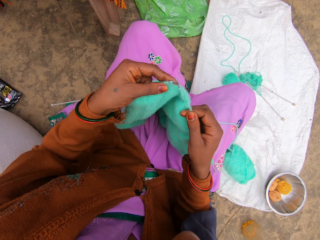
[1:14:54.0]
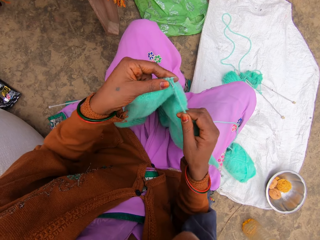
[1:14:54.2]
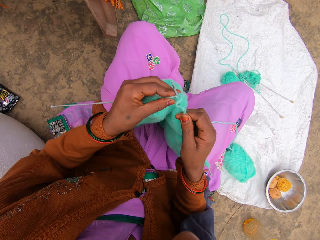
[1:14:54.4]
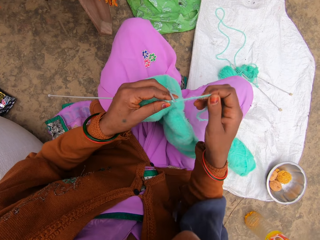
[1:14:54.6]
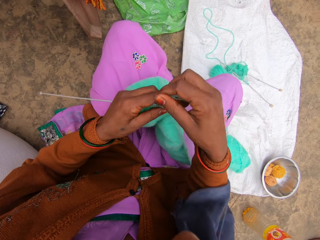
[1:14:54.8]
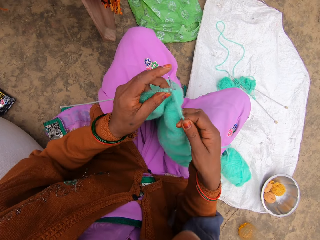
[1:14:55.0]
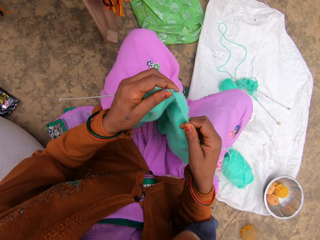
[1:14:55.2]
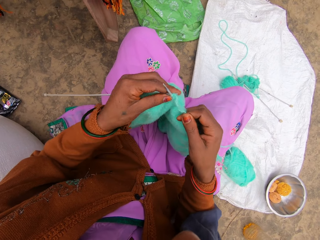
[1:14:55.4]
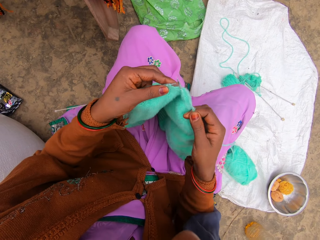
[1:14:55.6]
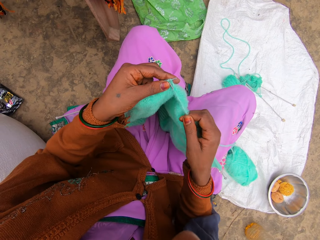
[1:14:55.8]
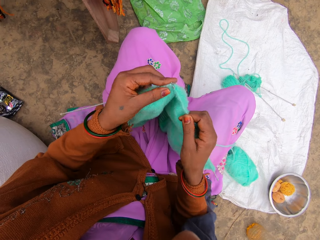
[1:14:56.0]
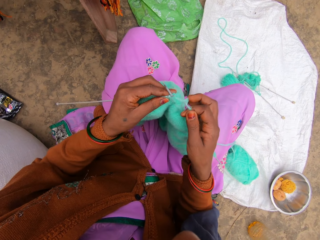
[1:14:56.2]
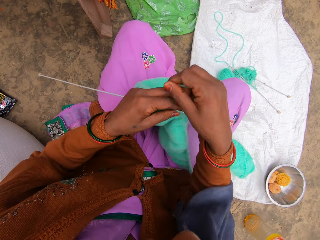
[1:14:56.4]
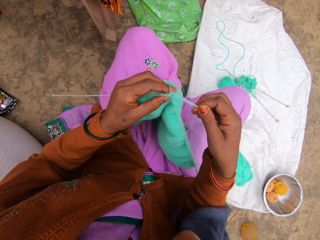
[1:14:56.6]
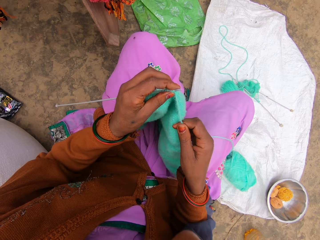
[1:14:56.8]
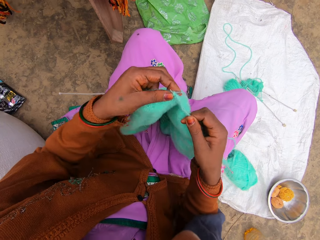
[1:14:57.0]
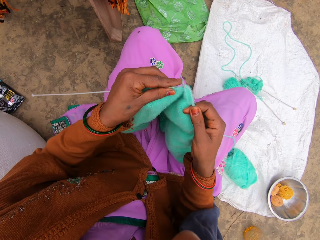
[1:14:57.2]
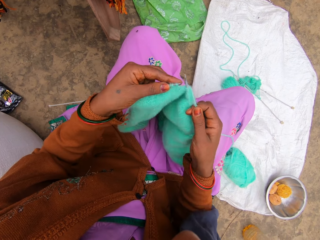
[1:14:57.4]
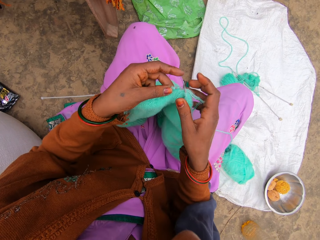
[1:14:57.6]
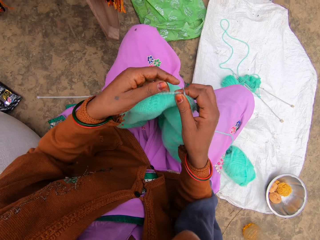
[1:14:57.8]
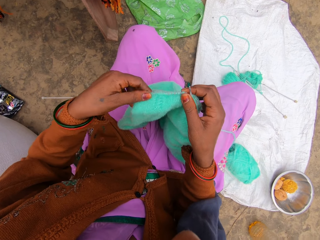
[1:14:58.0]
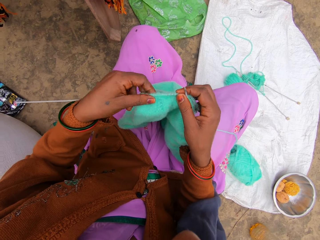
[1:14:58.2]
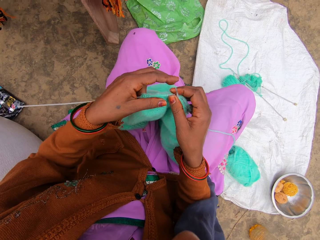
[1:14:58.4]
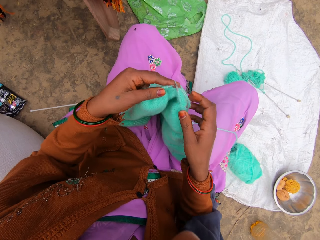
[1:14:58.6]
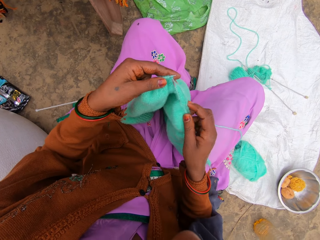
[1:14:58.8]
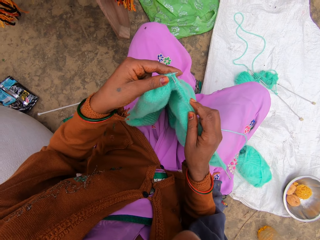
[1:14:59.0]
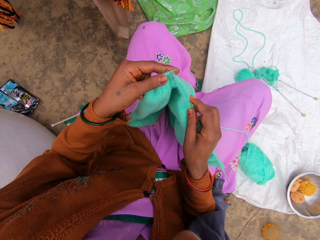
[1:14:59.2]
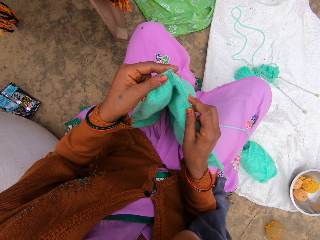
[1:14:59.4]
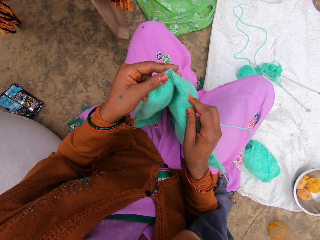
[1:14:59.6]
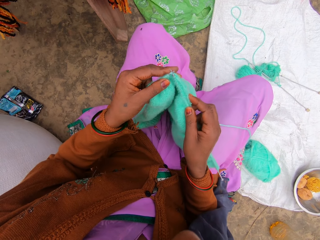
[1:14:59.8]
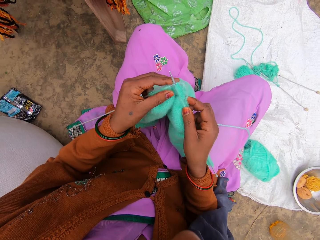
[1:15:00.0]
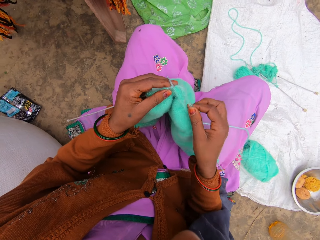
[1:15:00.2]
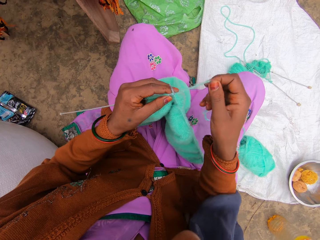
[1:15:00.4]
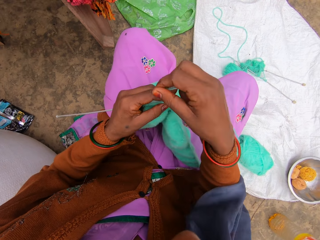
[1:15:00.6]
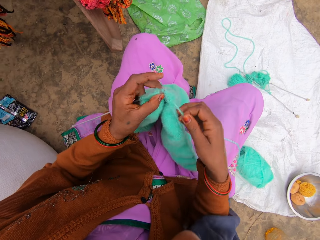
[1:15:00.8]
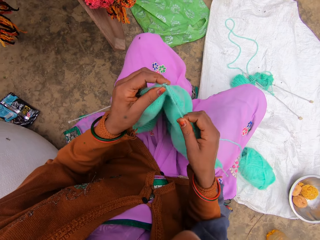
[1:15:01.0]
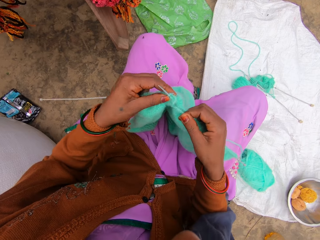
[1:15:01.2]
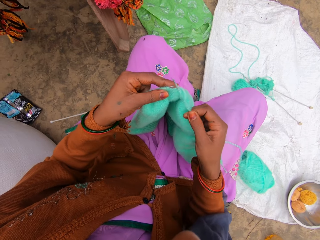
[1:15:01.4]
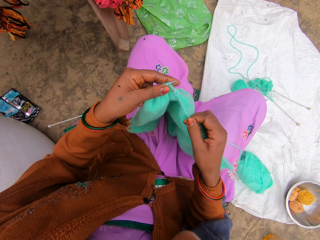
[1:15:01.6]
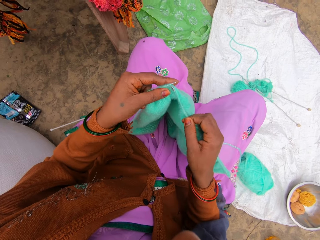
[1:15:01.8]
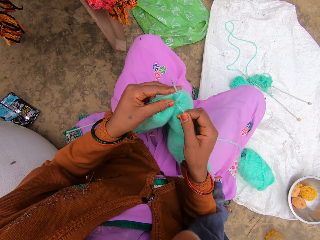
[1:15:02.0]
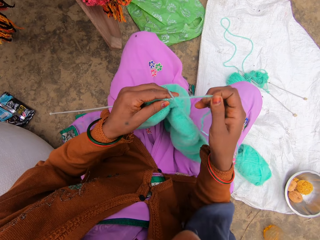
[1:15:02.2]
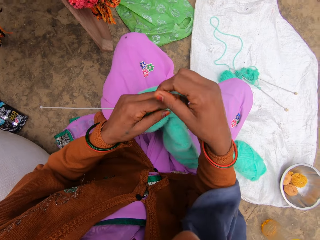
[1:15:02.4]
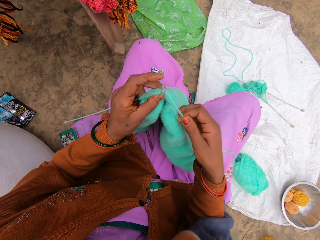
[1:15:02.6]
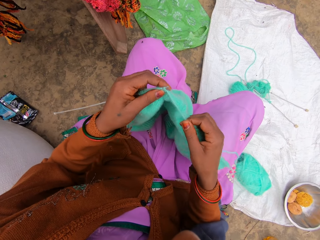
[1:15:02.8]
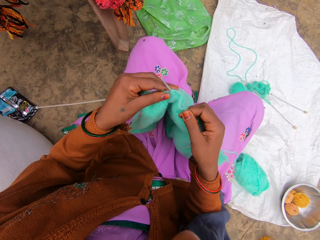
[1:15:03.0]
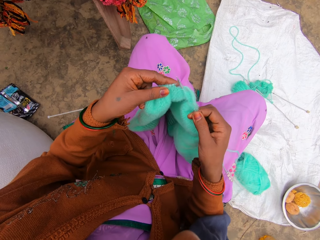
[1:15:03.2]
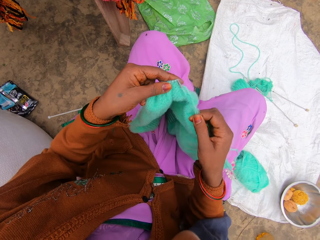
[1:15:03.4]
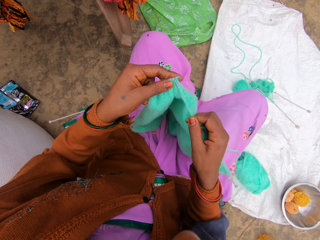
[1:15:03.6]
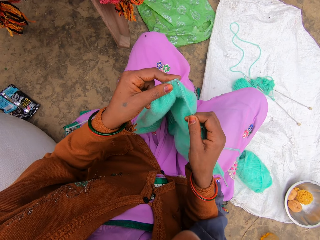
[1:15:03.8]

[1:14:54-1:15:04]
Another person talks. The camera wearer talks. The other person talks.

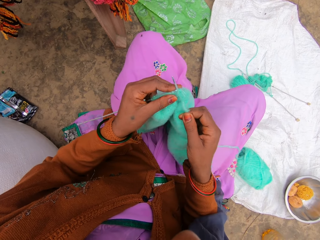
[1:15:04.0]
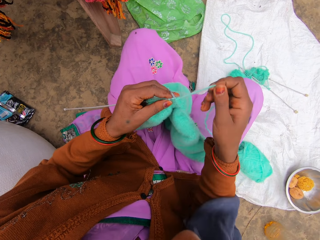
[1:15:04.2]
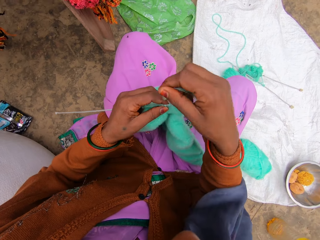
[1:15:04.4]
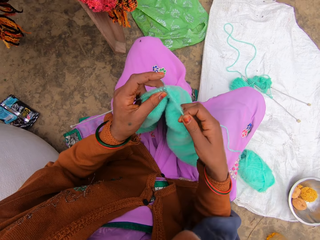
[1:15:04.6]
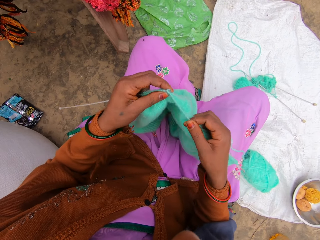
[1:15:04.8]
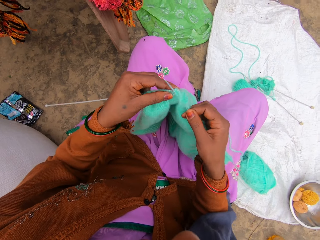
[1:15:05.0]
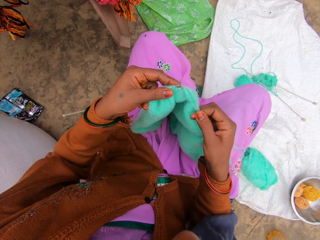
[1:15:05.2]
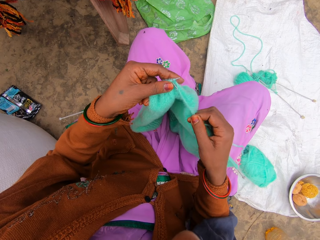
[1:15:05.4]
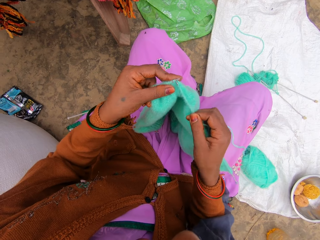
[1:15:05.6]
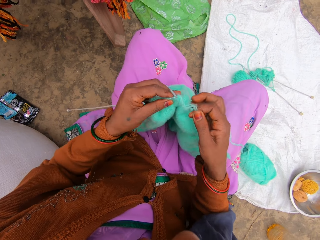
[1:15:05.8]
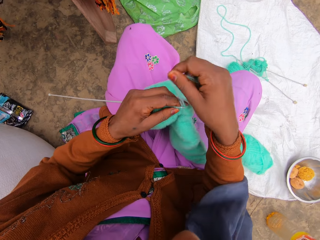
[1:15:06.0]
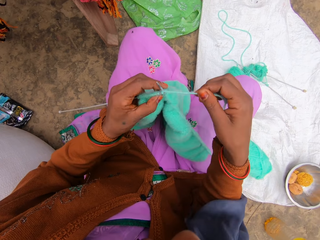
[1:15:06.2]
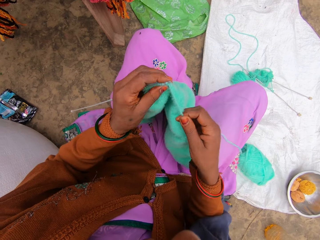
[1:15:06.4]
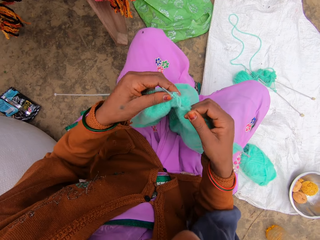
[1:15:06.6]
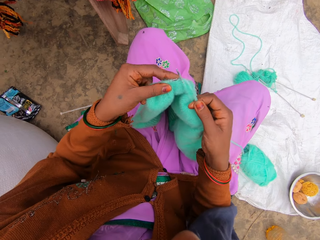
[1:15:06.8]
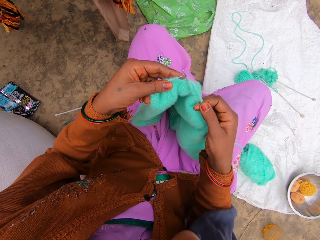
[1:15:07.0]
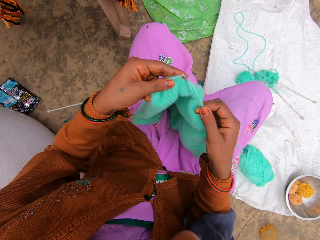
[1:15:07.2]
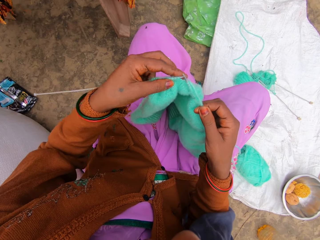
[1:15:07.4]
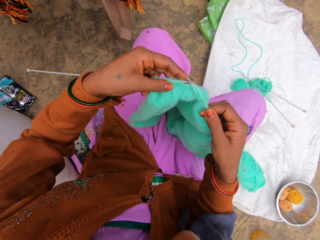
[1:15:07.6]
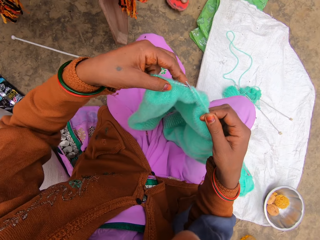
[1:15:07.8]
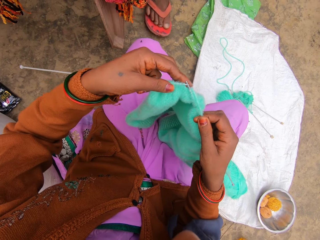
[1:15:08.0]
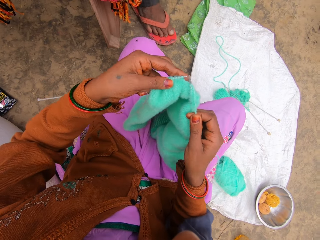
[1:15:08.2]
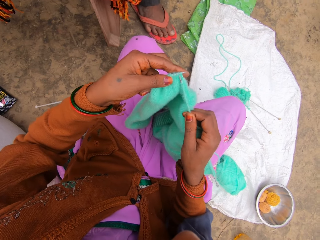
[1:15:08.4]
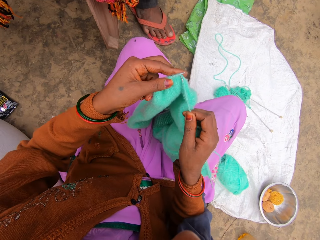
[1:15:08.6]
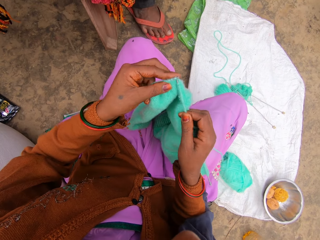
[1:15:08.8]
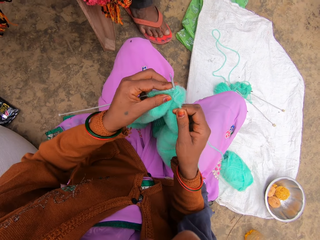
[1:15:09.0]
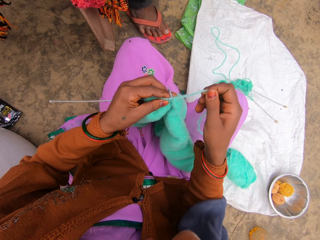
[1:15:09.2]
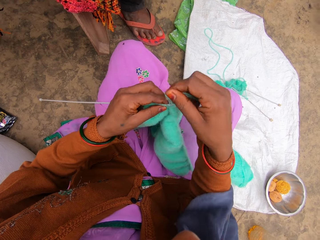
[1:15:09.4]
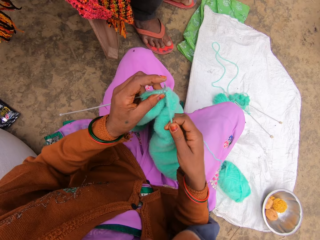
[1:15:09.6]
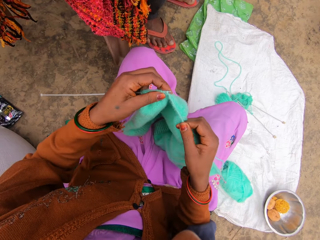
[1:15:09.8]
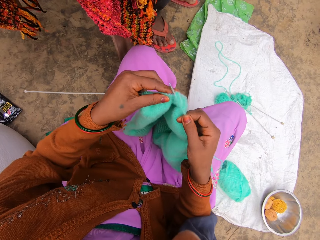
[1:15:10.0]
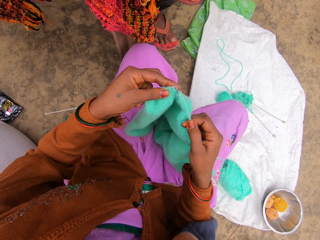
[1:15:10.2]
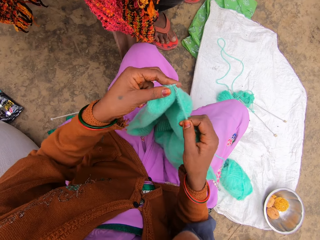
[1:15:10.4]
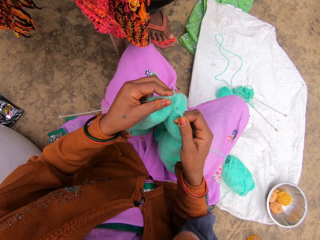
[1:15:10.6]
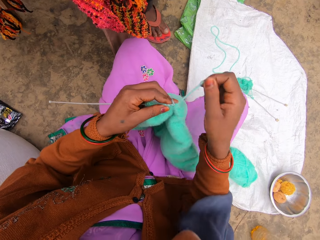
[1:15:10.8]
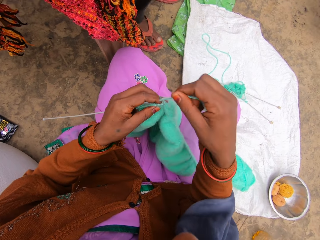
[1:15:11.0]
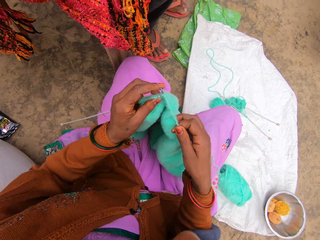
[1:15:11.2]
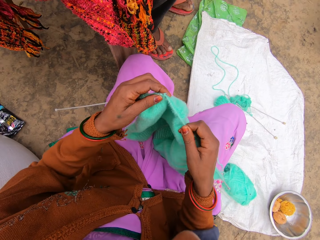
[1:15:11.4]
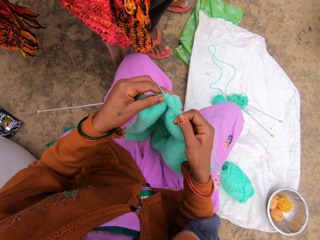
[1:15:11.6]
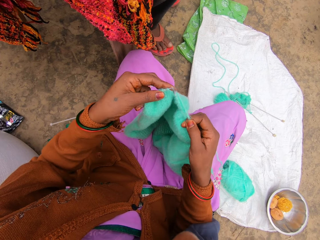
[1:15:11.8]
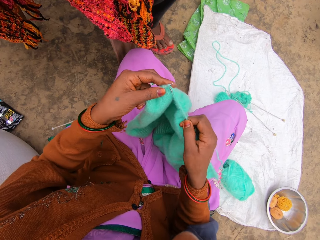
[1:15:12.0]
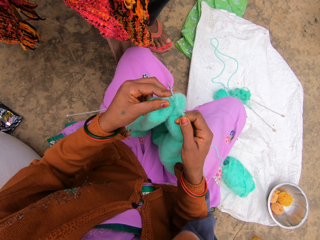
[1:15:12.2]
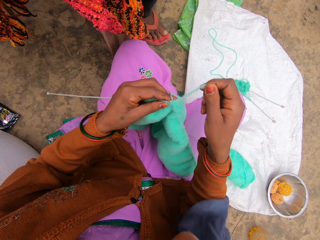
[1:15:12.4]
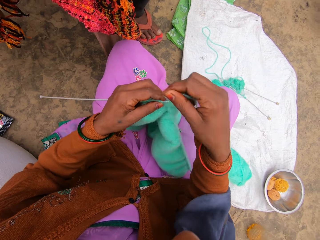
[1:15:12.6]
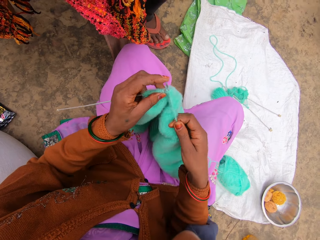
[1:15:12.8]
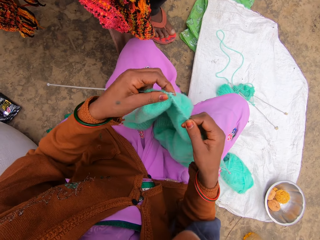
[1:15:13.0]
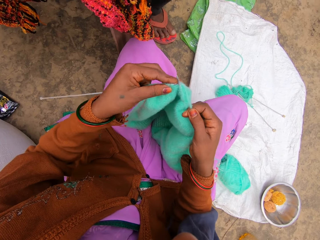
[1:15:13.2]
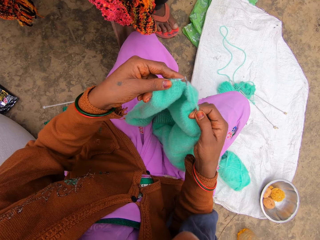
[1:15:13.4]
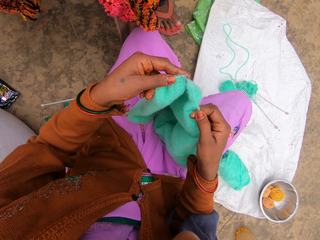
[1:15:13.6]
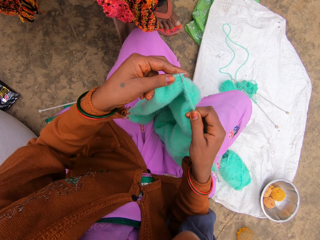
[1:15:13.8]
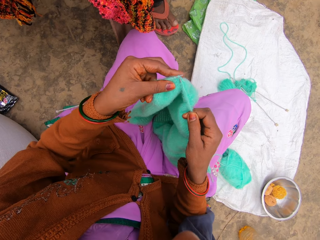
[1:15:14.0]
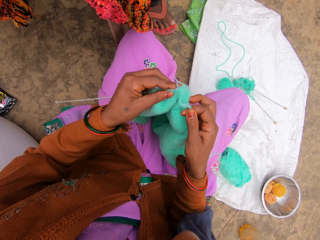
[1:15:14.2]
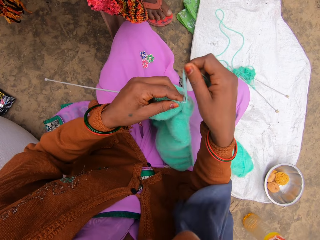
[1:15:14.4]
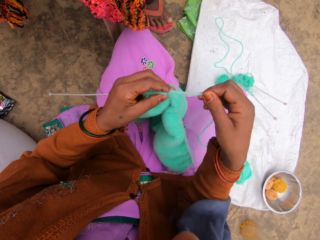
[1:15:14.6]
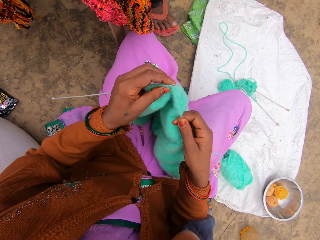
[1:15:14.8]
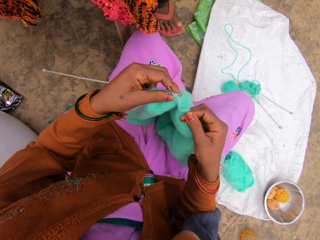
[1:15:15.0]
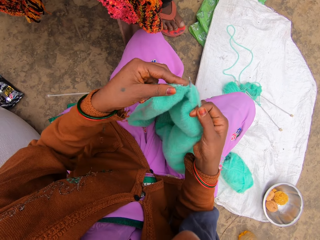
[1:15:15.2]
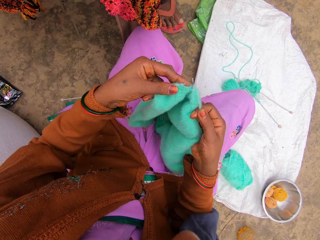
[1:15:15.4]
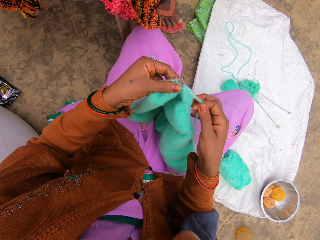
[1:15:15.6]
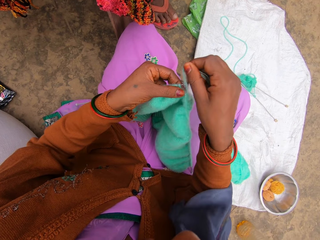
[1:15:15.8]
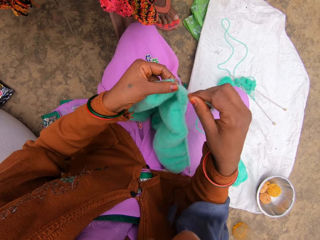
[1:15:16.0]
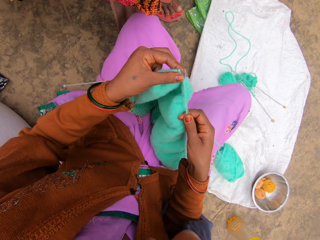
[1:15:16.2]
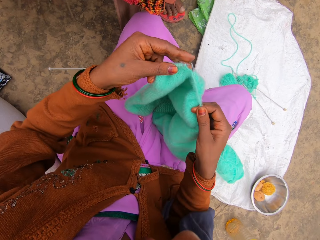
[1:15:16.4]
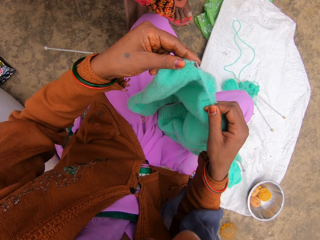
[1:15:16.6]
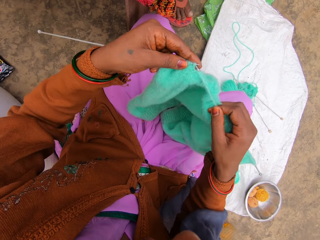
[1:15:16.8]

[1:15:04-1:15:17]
The camera wearer talks. Another person talks. The camera wearer talks.
